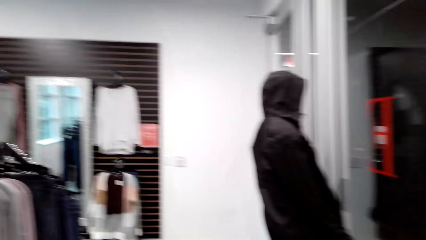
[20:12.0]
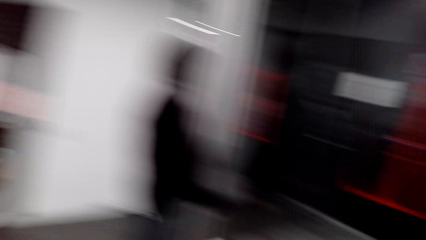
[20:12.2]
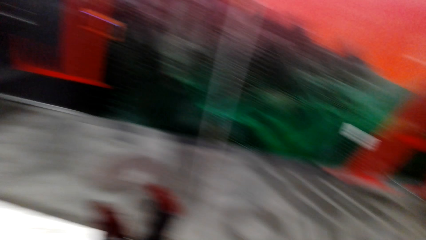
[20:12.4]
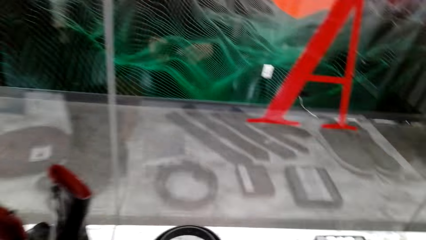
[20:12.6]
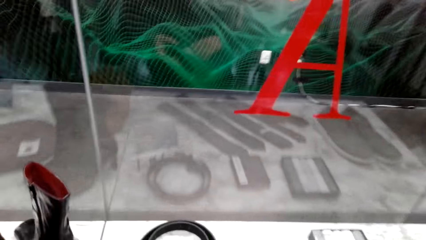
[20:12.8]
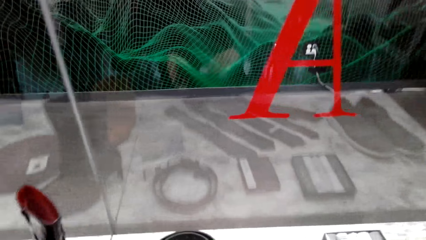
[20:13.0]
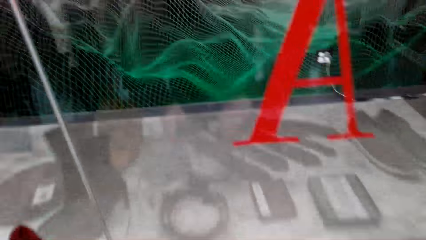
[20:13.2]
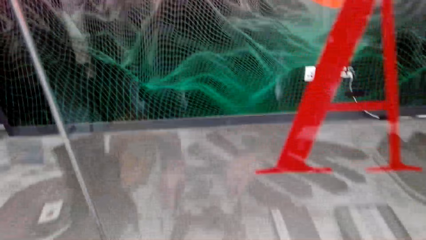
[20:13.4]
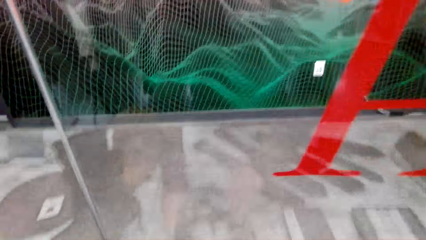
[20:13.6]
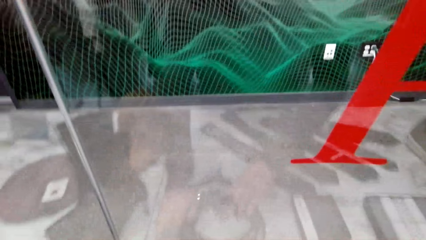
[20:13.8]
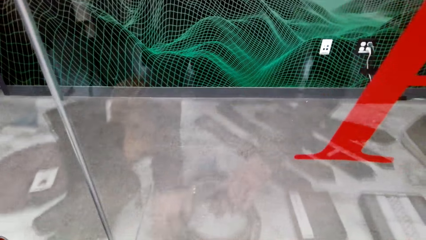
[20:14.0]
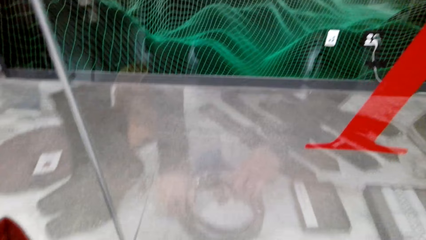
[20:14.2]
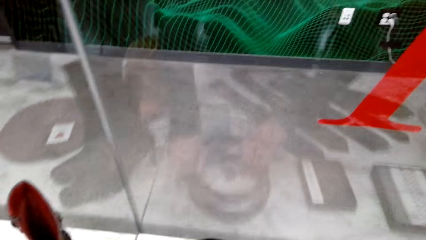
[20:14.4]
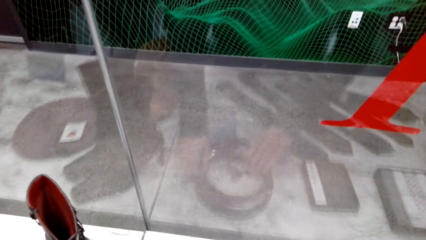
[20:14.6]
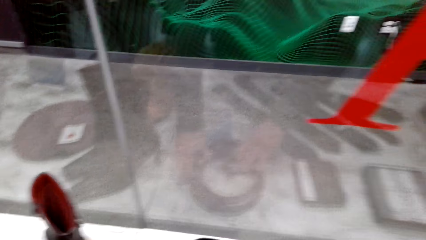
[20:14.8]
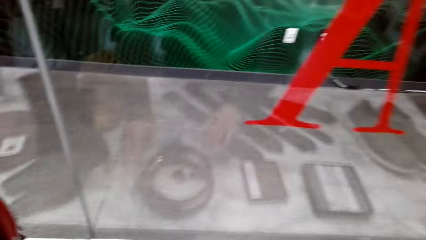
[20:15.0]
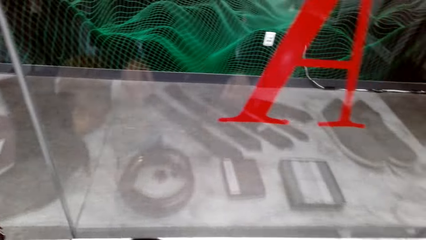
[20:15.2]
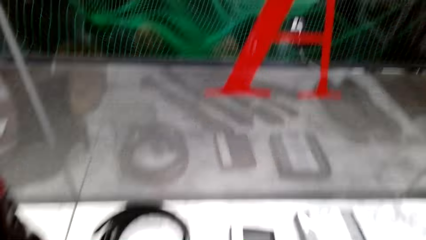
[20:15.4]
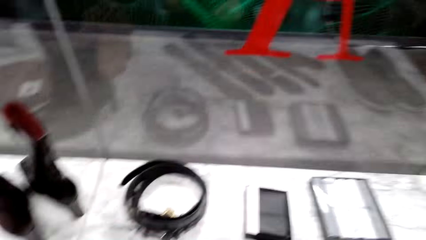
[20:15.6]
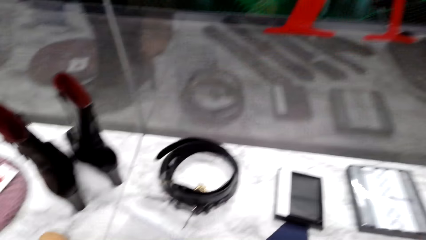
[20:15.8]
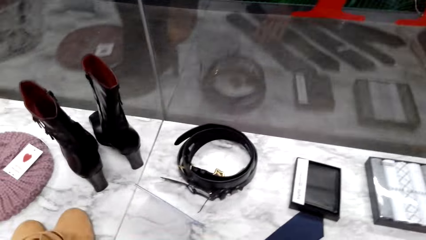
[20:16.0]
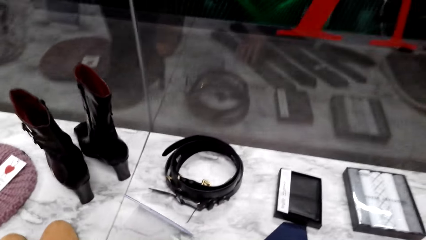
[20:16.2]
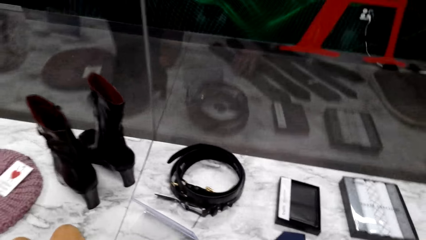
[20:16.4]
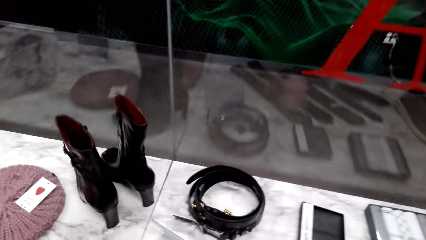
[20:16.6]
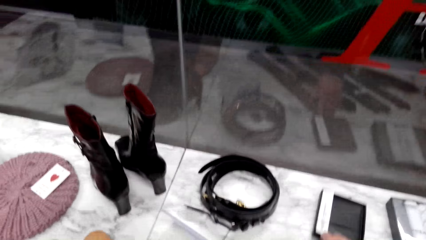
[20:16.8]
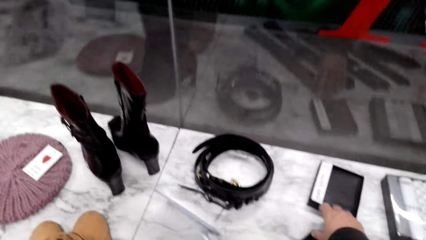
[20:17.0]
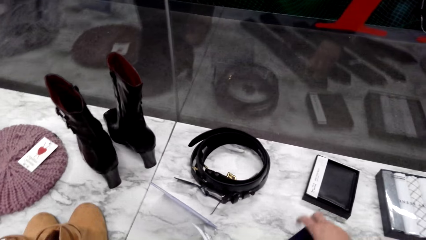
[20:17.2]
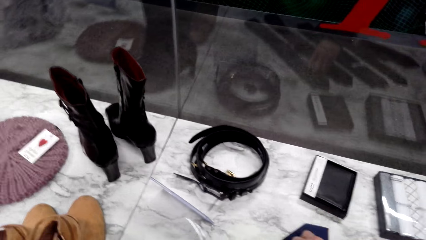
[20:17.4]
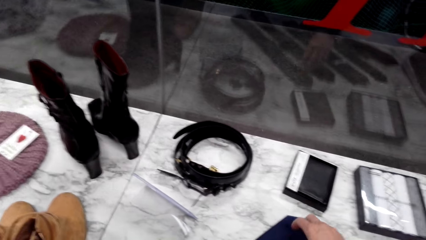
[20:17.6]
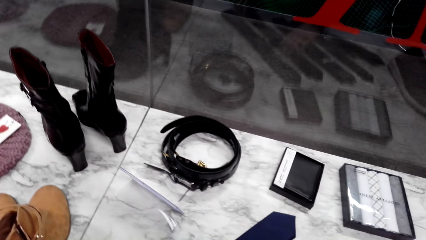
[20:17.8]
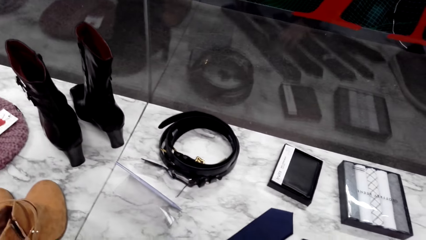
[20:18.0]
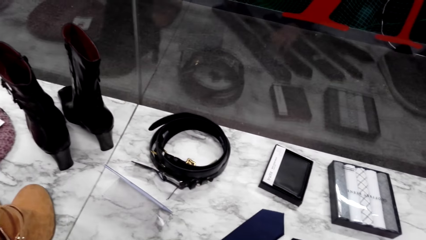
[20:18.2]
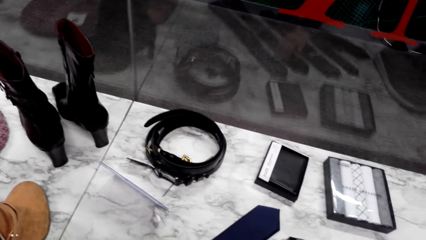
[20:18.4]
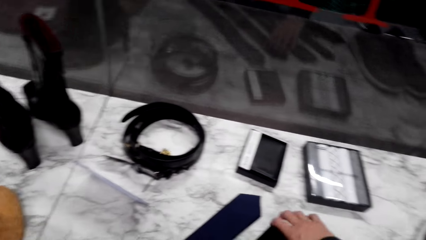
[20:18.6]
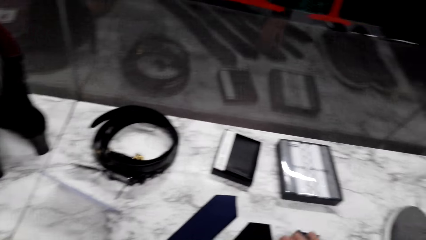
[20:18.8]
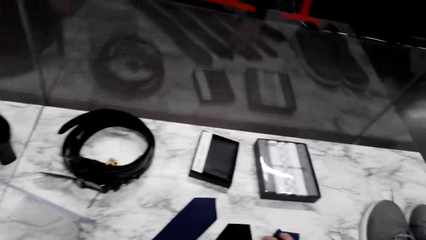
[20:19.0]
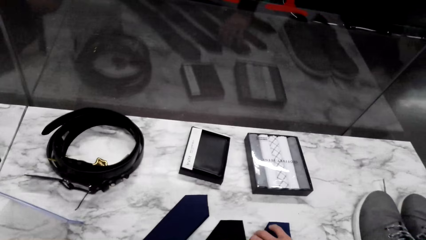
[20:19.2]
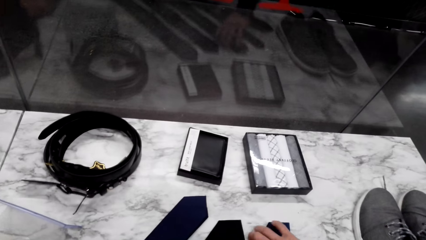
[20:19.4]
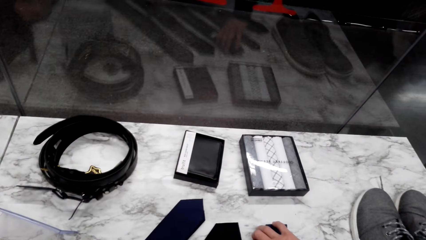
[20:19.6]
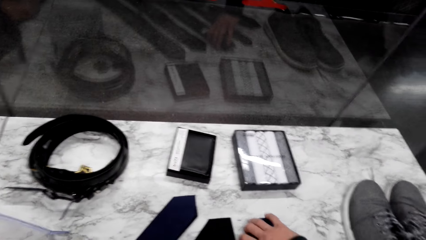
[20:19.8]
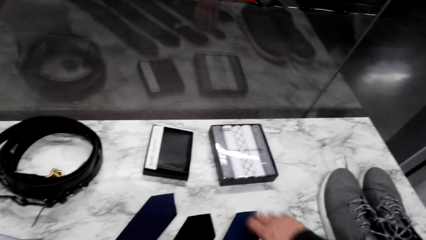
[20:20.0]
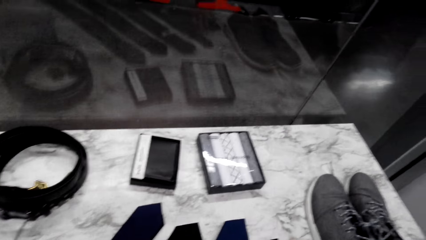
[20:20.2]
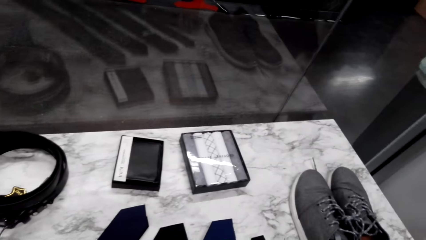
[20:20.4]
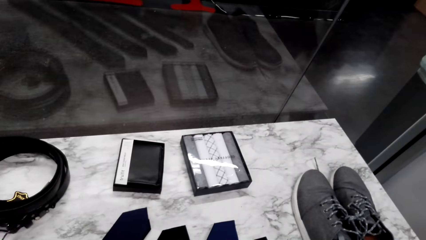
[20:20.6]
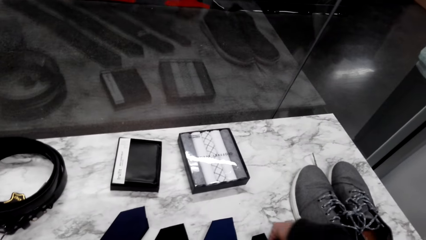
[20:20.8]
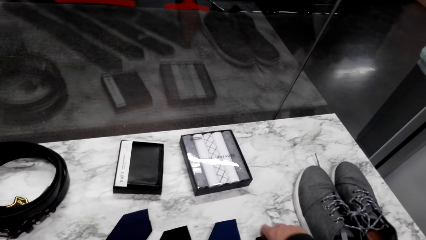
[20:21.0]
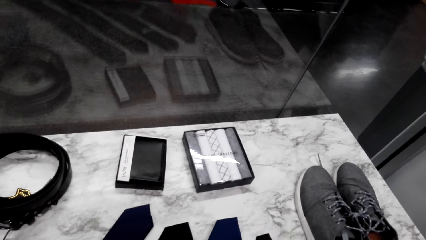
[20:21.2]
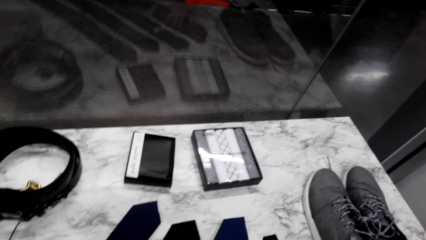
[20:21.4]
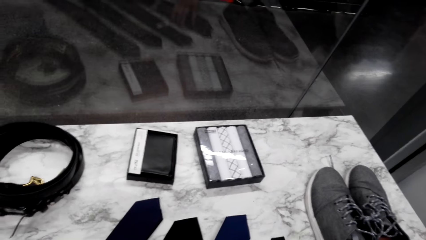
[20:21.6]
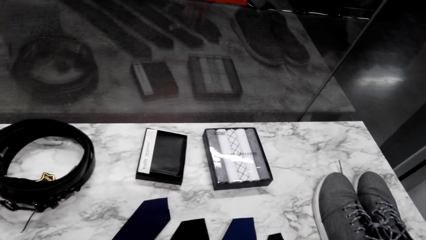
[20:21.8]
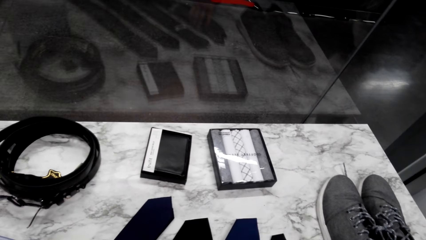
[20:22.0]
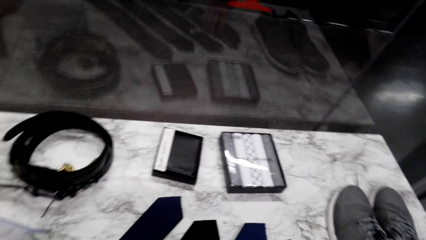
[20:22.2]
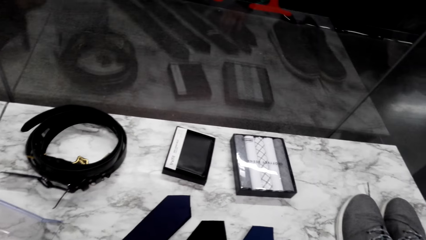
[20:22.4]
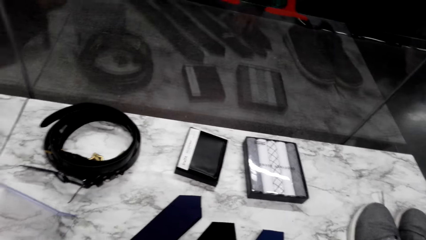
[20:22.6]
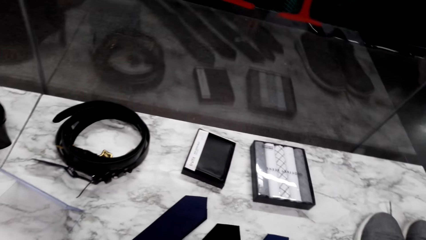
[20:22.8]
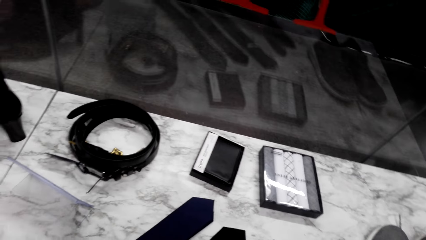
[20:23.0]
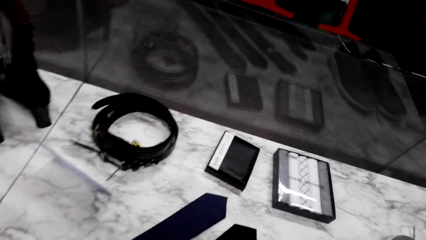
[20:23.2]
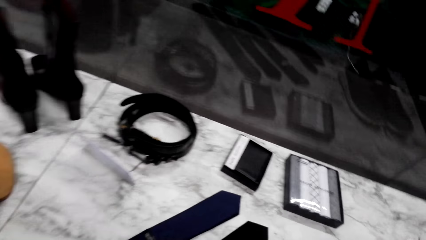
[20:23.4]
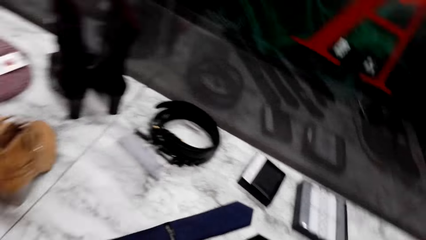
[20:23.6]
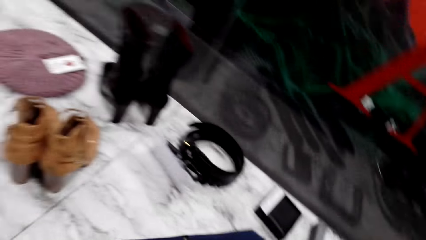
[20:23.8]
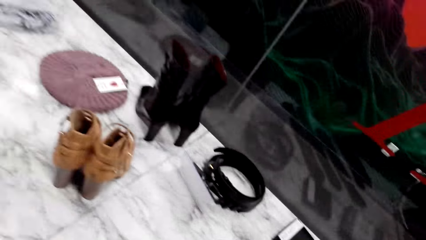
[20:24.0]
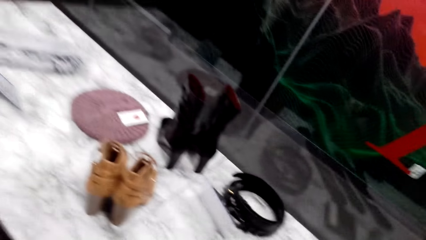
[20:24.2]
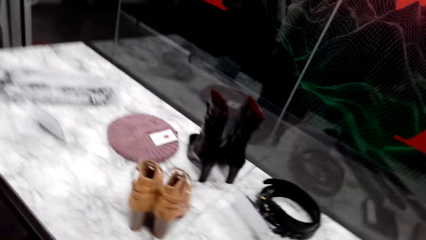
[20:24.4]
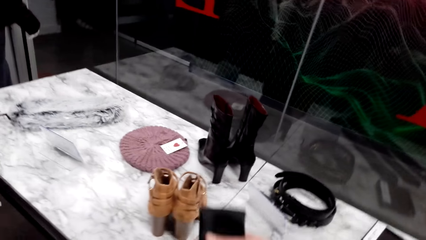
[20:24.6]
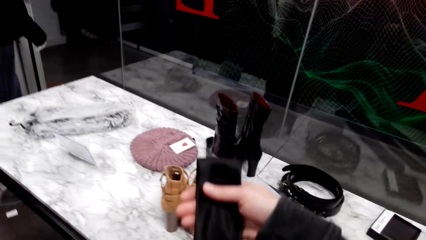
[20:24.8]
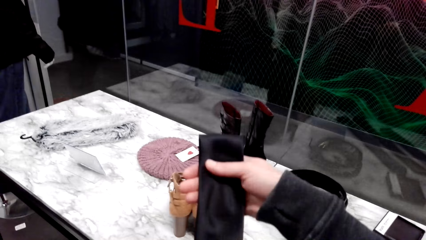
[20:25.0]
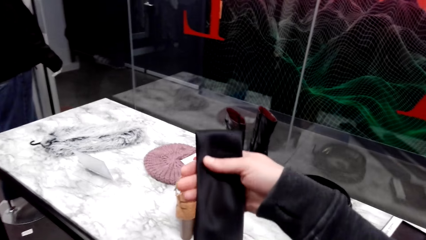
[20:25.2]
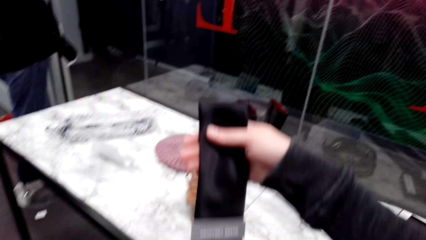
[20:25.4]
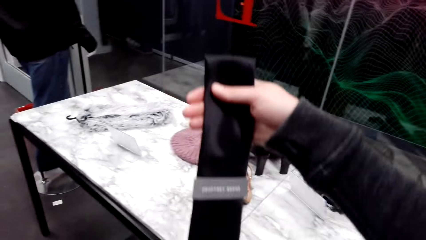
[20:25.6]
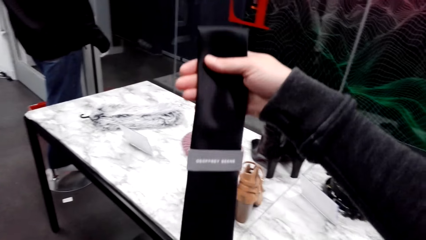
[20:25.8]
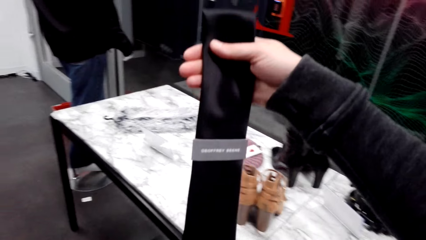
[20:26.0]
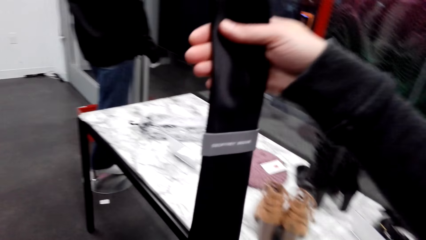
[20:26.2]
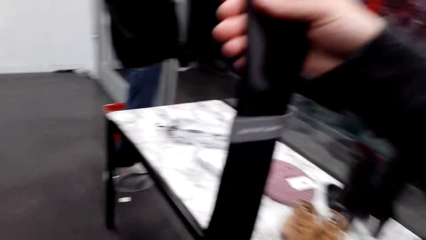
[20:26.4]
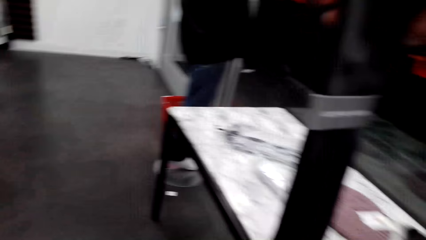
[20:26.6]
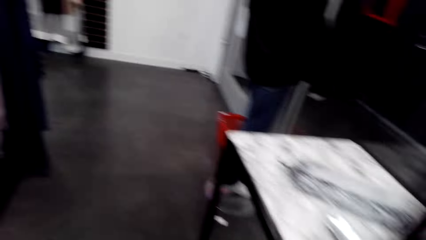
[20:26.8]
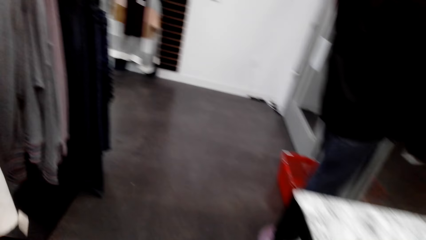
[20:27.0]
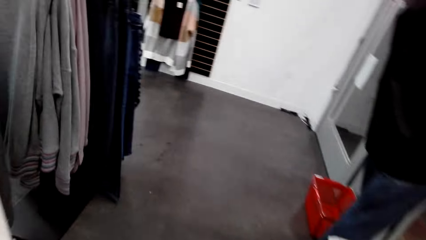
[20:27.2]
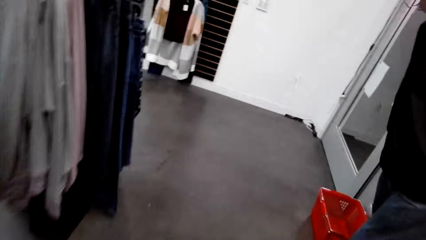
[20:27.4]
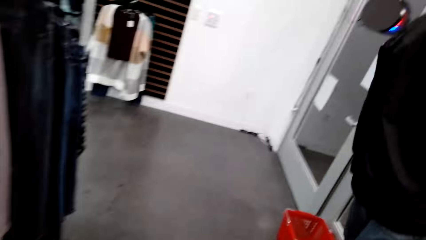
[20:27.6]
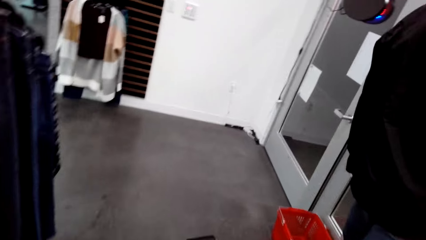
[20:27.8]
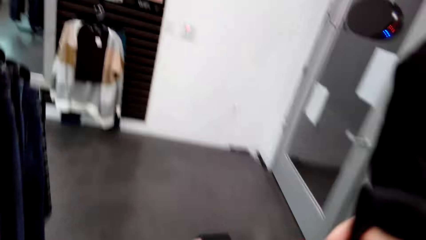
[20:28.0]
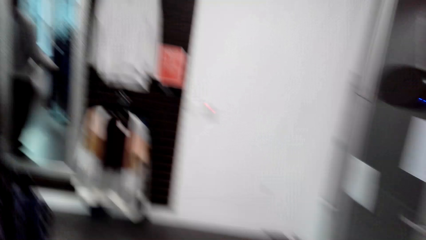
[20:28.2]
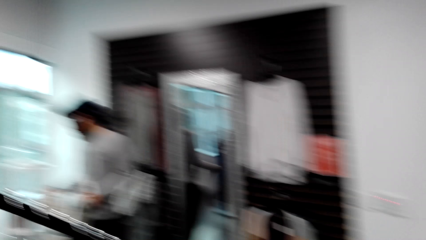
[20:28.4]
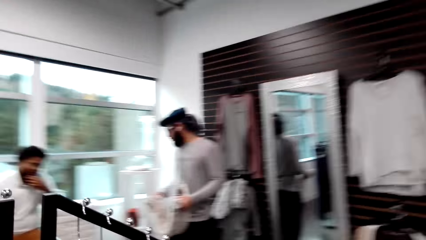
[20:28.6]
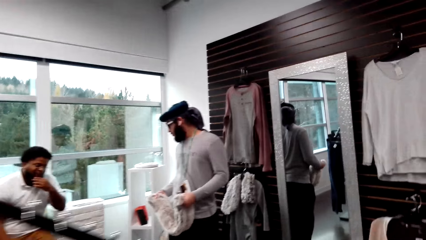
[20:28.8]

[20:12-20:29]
The camera wearer places the belt on the table. They drop the belt on the table. They touch ties on the table. They pick up a tie. They converse with a man. They stare at the tie. They walk in the clothes store.
